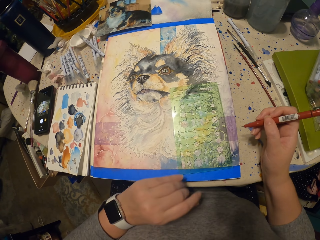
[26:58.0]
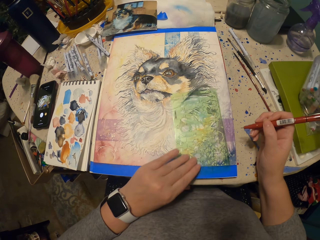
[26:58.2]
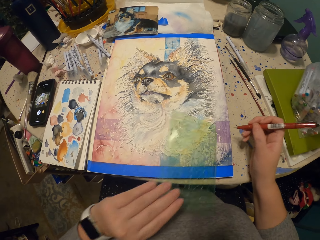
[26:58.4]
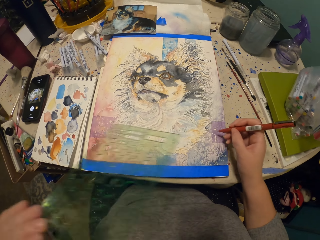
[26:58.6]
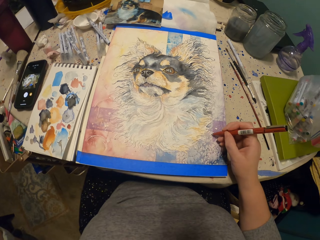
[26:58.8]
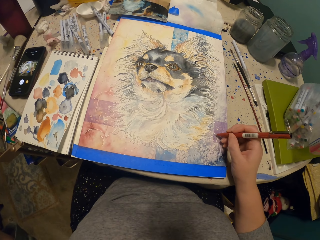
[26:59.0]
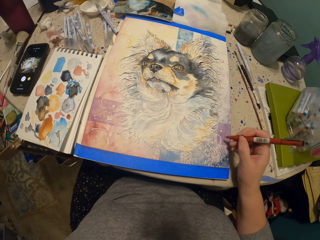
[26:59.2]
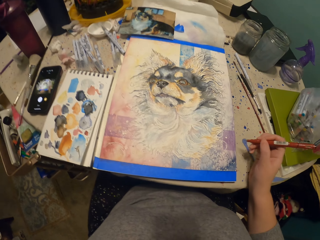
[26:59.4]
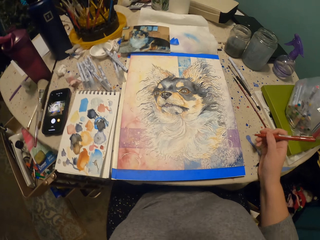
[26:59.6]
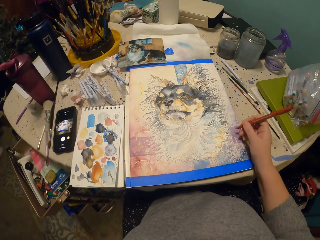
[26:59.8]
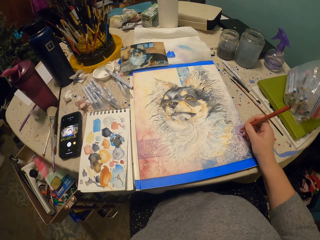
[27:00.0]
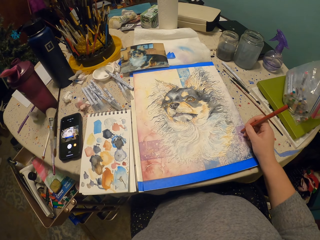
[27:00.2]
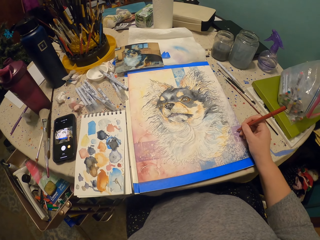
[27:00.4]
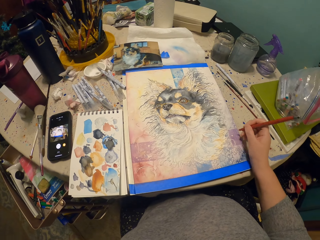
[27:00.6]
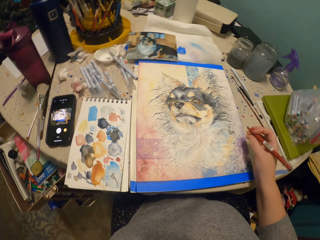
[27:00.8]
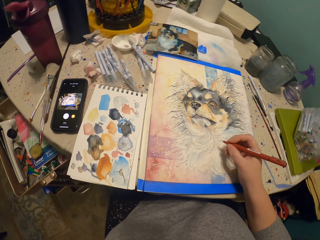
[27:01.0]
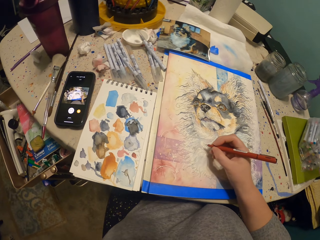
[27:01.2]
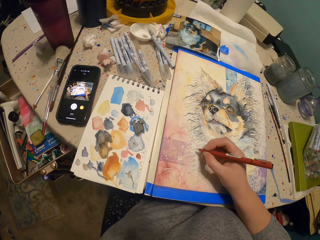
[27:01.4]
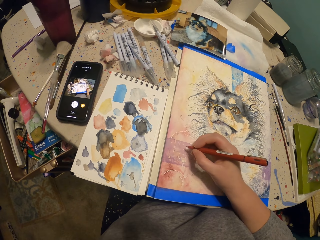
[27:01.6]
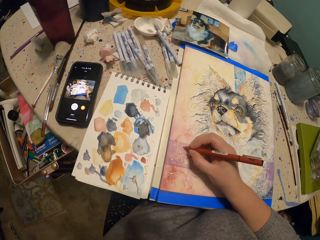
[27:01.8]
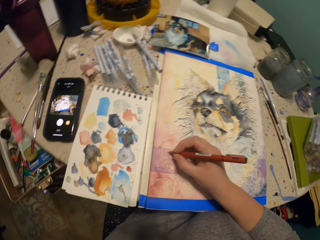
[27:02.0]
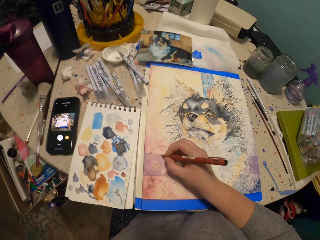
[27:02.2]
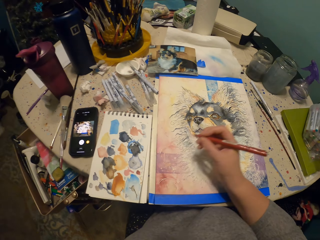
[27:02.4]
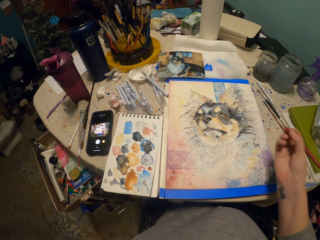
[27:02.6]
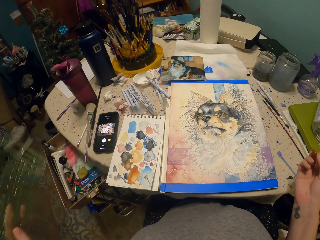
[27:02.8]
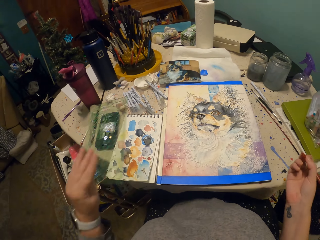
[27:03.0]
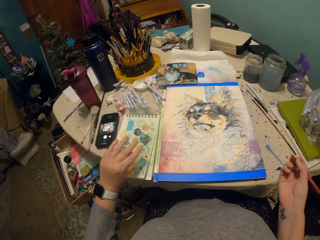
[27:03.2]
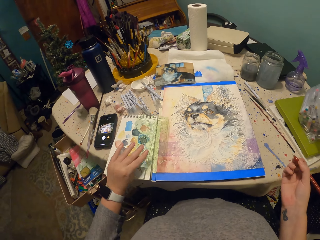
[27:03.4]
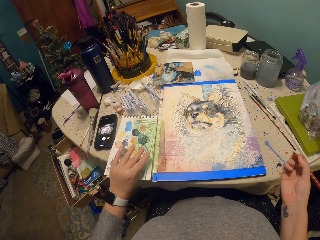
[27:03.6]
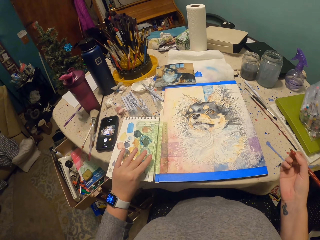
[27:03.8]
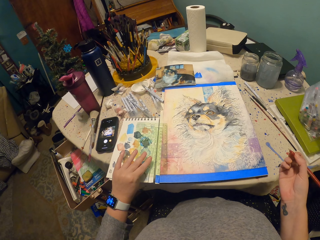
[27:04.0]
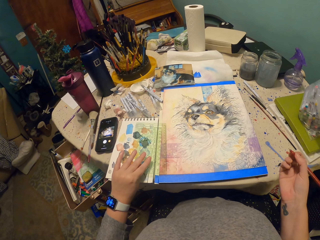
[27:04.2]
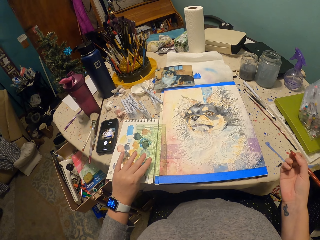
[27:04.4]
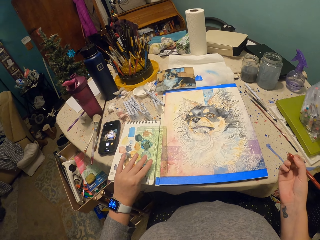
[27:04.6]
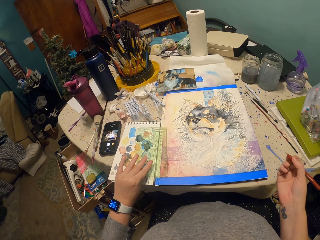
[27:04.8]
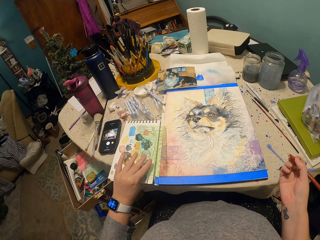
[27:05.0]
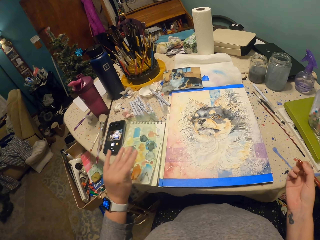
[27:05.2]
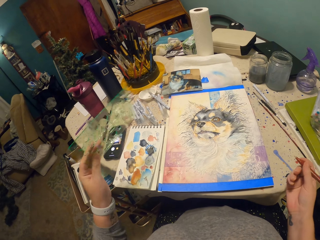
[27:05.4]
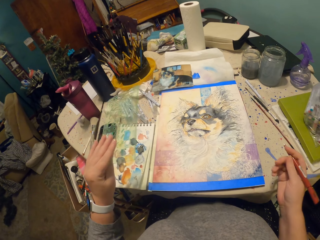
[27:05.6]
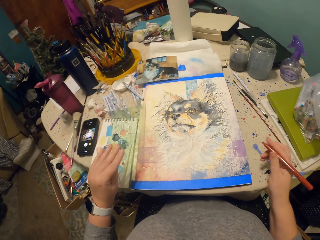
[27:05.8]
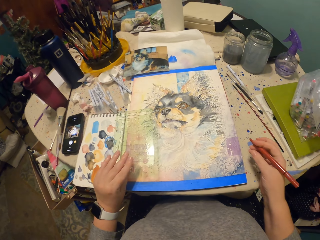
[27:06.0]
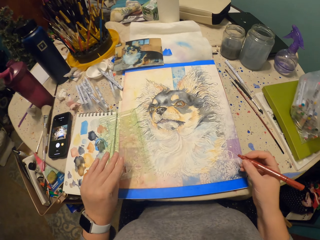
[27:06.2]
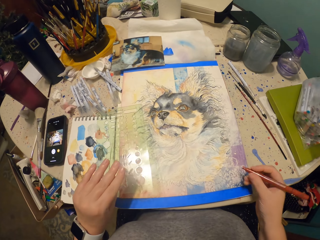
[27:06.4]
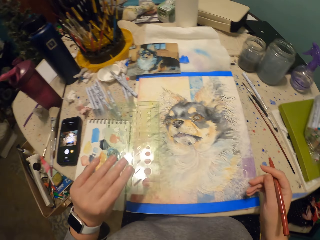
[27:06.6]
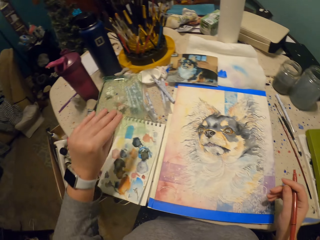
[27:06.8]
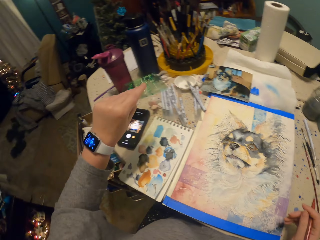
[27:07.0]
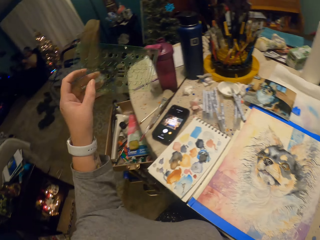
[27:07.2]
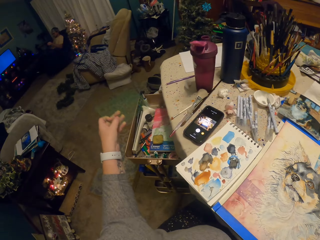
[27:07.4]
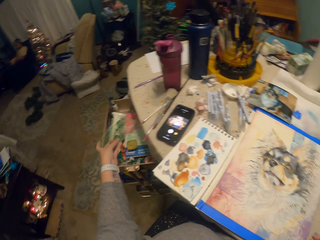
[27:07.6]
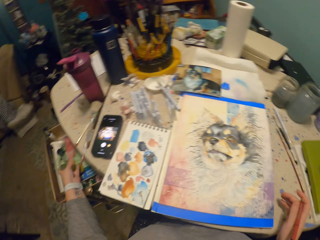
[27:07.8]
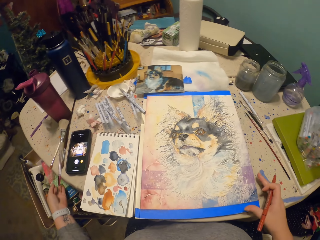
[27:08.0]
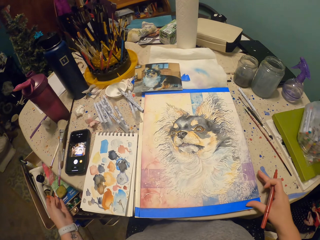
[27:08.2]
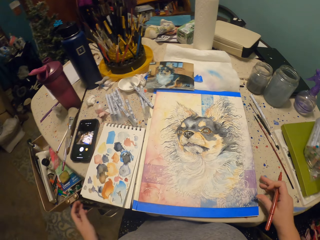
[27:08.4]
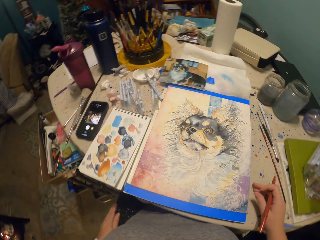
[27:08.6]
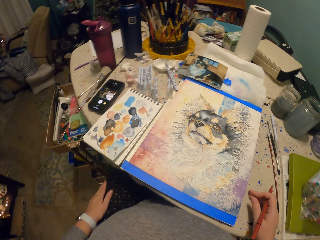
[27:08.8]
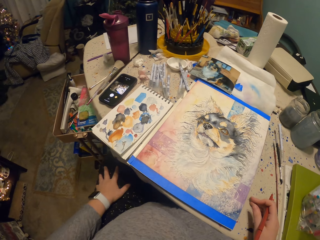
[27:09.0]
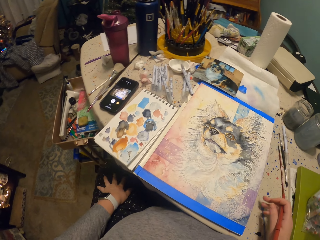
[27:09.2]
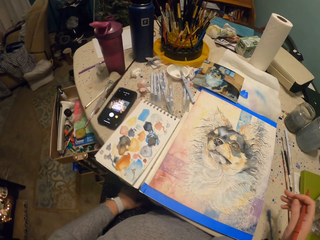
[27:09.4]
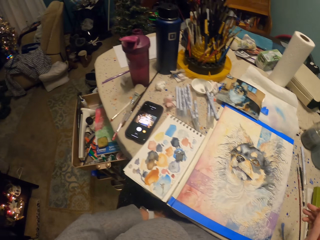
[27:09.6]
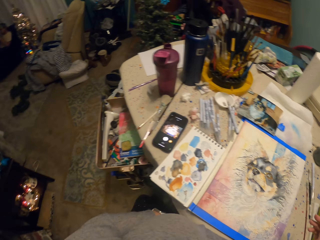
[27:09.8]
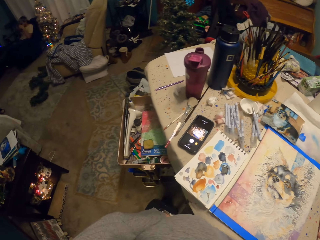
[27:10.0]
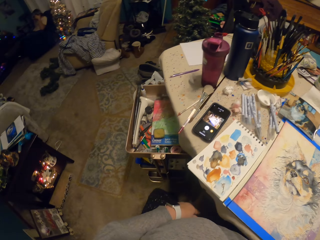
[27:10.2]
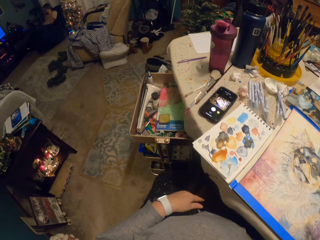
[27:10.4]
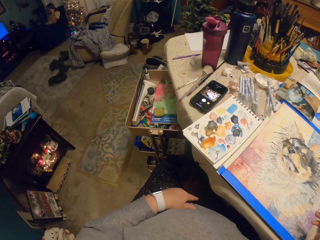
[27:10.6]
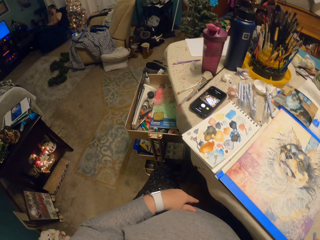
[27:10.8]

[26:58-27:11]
The camera wearer removes their hand. They pick up the ruler. They look around. They draw with the pen. They lift their hand. They write. They remove their hand. They hold the ruler. They place the ruler on the drawing. They remove the ruler on the drawing. They put away the ruler. They drop the ruler. They move their hand. They touch the lap.

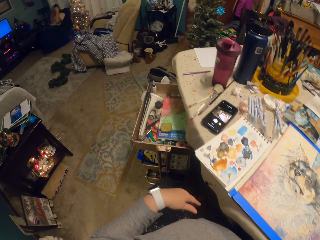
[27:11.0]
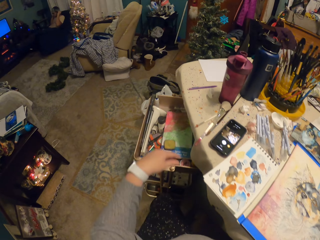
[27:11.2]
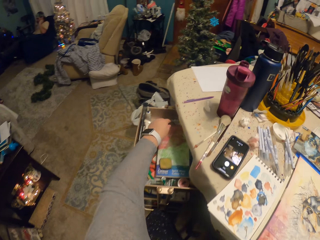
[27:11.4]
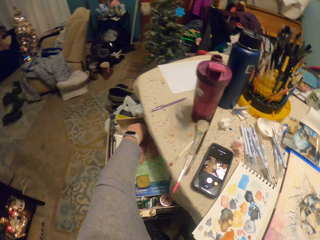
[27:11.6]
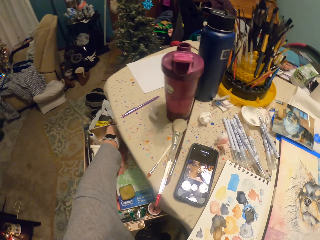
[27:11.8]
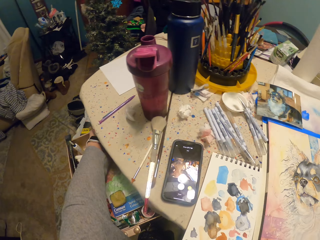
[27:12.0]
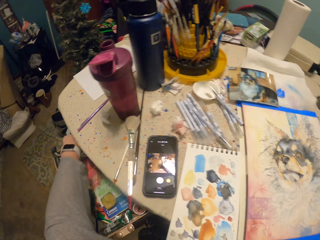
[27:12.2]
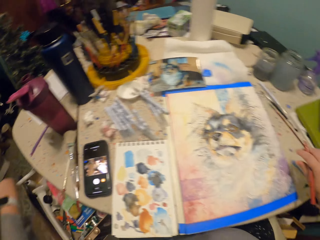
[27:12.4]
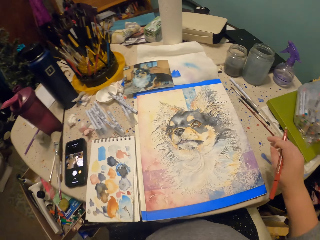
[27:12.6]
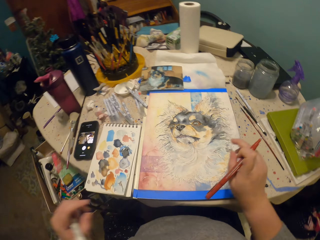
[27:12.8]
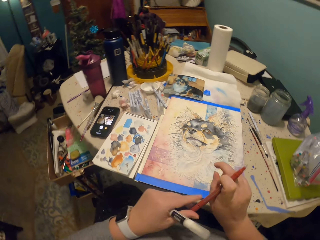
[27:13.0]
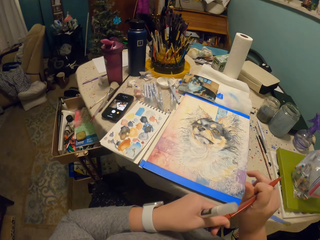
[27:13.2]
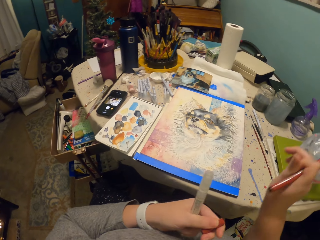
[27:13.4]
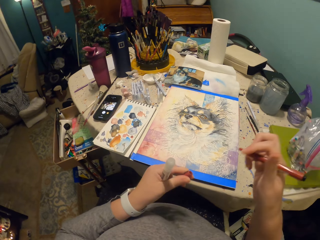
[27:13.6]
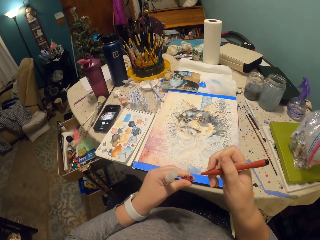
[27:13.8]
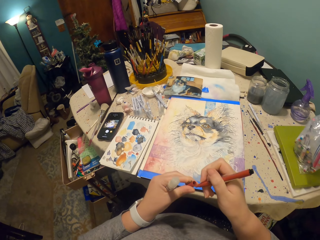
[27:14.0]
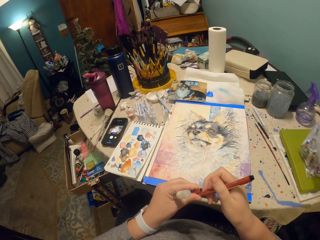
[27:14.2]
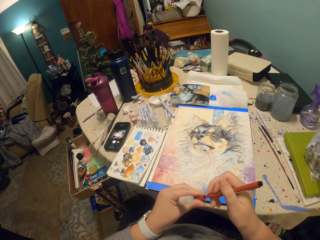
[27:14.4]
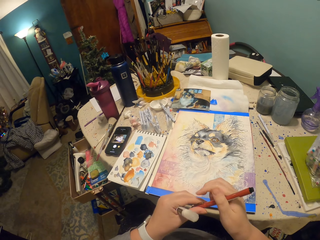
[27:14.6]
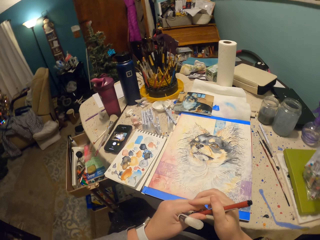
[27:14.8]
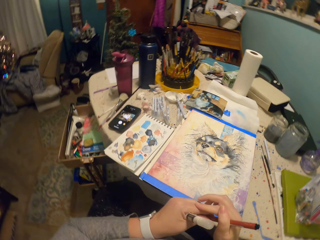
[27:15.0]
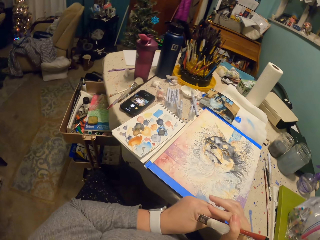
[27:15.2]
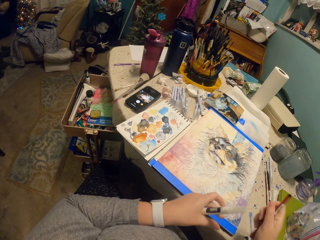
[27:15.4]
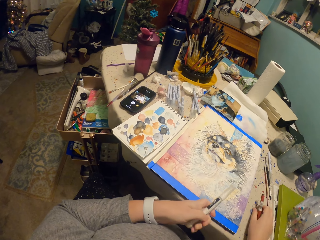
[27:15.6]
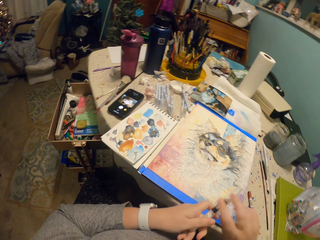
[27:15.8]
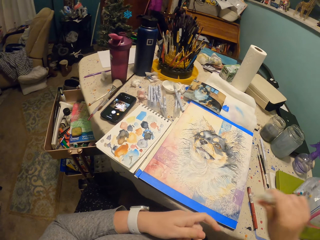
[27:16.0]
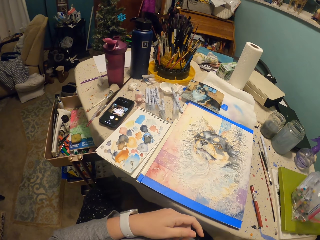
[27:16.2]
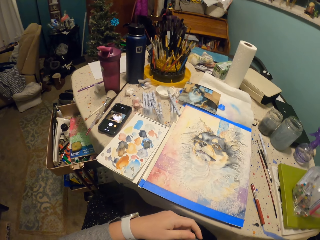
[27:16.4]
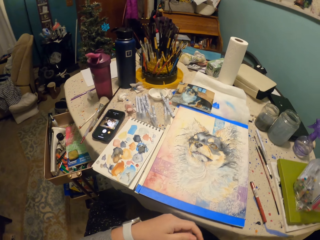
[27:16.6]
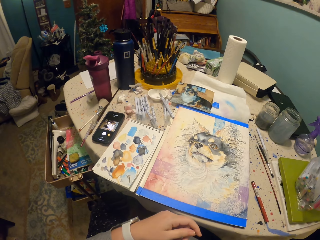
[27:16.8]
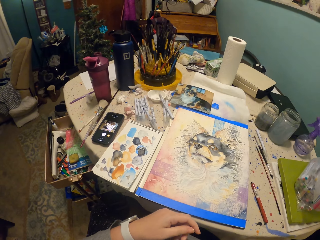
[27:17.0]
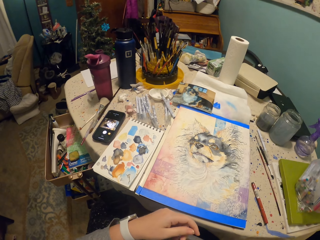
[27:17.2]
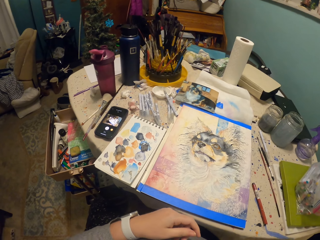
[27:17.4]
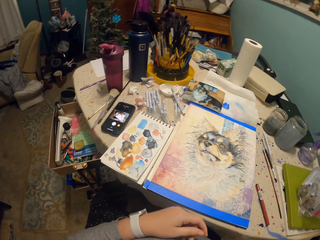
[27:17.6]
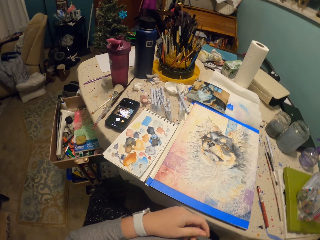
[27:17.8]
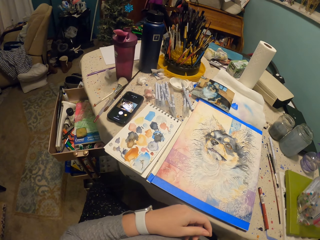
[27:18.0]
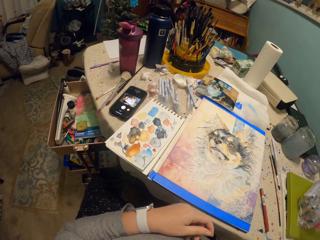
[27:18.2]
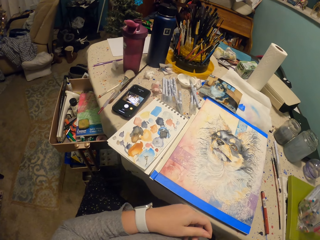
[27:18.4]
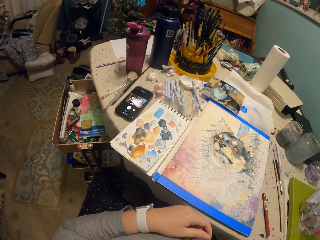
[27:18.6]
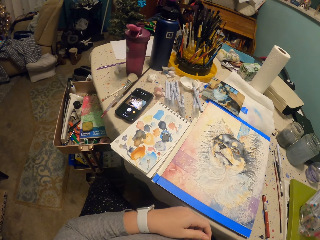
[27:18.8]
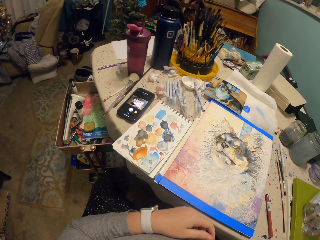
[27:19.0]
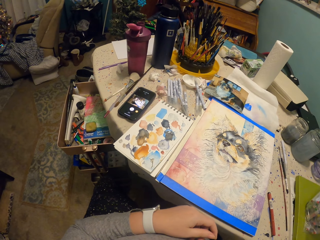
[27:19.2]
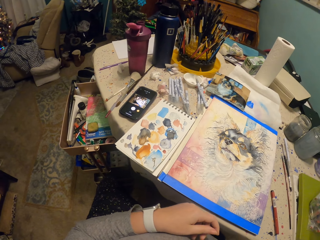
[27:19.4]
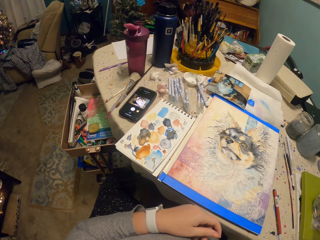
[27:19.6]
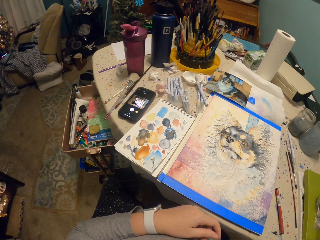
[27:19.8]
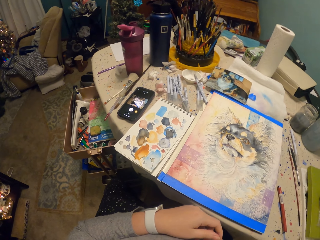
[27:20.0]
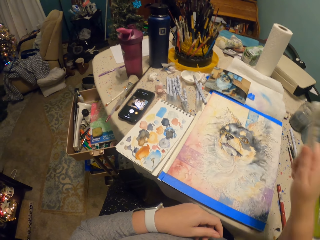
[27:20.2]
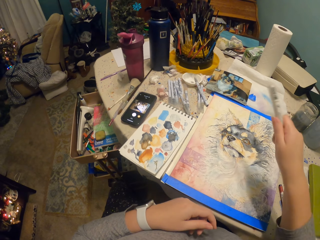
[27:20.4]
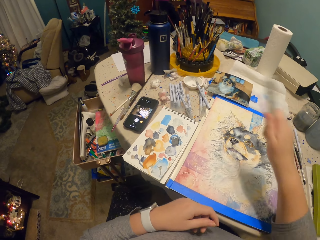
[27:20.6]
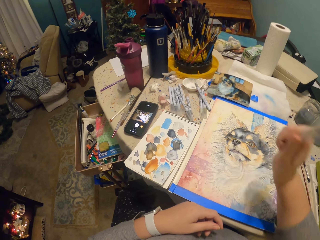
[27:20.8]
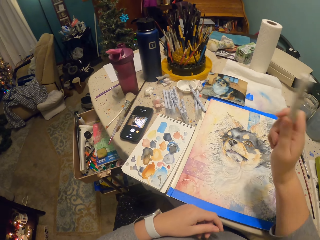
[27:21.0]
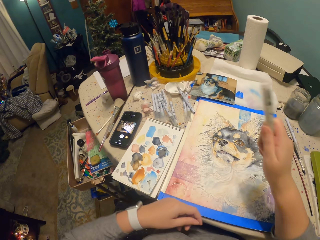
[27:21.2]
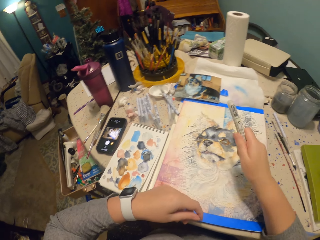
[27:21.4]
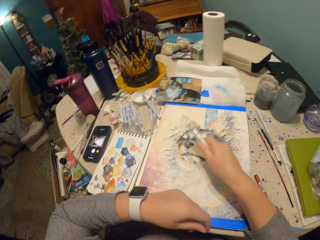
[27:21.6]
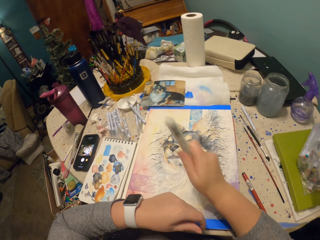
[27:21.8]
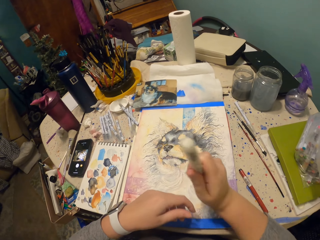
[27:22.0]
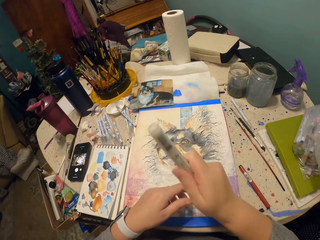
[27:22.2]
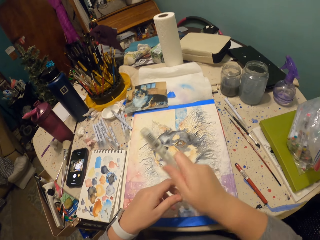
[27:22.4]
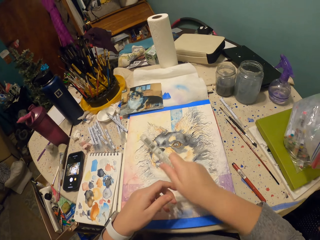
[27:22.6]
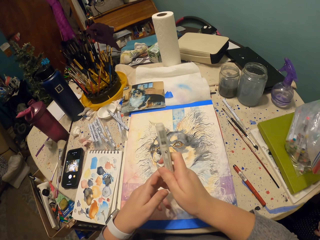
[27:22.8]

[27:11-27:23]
The camera wearer picks up a felt pen or marker. She removes the lid of the pen. She closes the pen with the lid. She puts the pen on the table with her right hand. She holds the marker with her right hand. She shakes the marker pen. She shakes the marker with her right hand. She looks at the watch on her left hand. She shakes the marker with her right hand.
